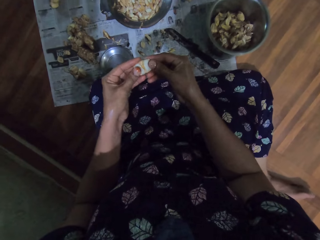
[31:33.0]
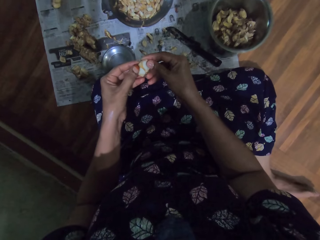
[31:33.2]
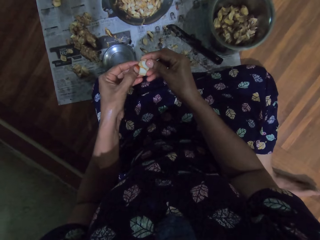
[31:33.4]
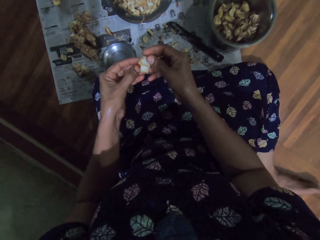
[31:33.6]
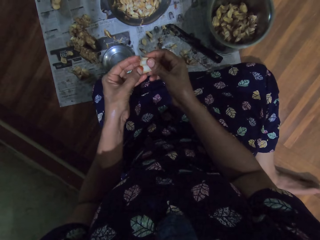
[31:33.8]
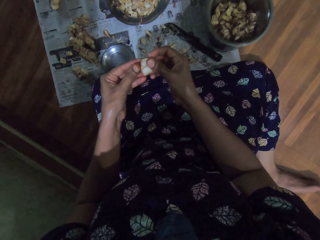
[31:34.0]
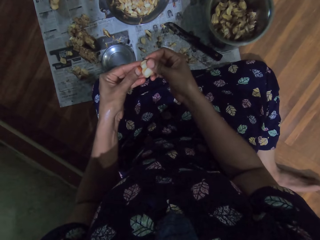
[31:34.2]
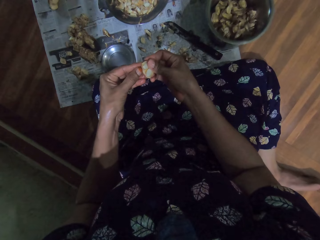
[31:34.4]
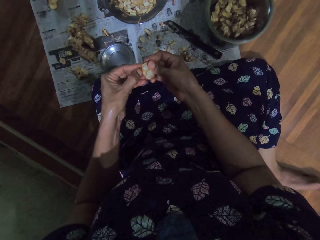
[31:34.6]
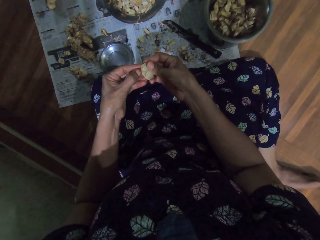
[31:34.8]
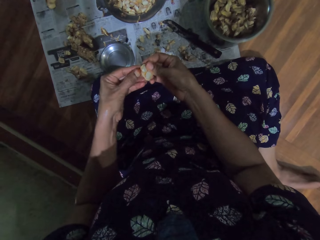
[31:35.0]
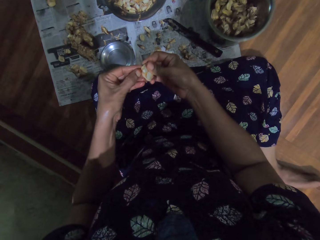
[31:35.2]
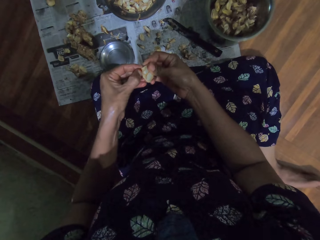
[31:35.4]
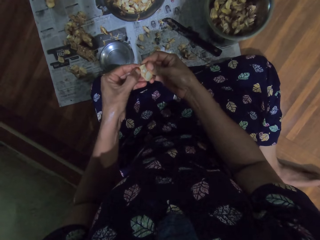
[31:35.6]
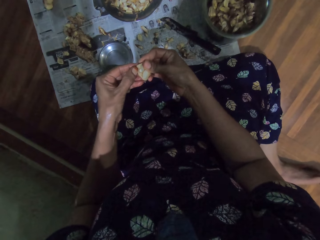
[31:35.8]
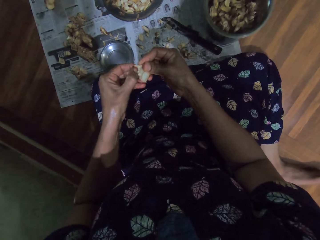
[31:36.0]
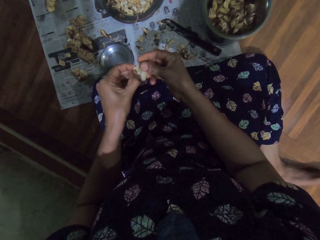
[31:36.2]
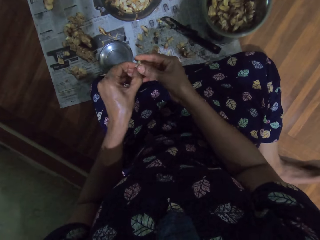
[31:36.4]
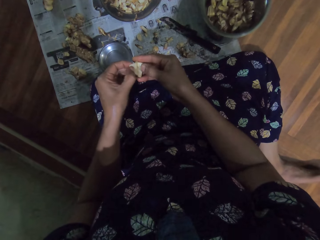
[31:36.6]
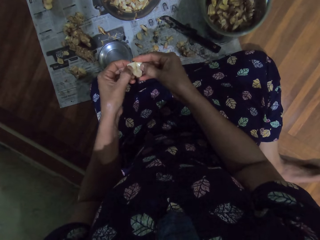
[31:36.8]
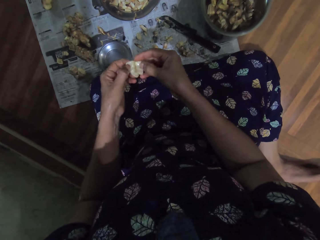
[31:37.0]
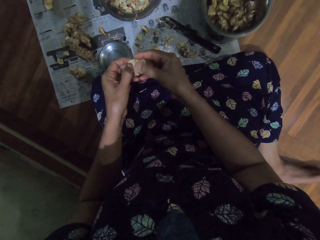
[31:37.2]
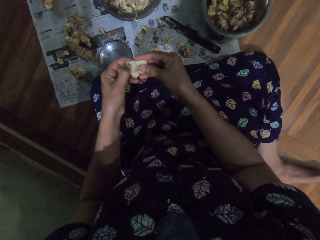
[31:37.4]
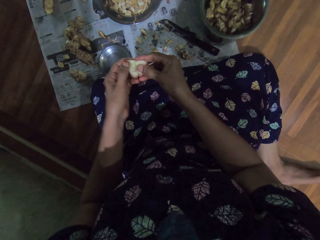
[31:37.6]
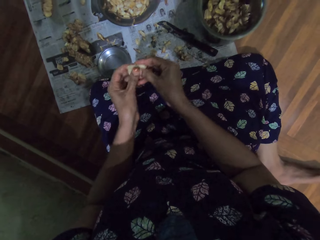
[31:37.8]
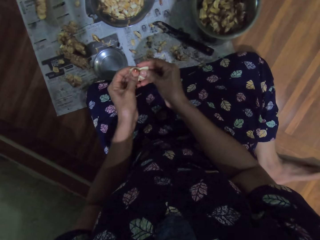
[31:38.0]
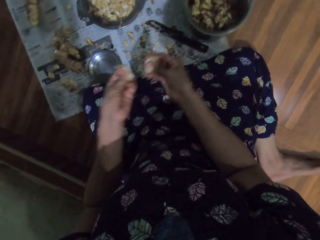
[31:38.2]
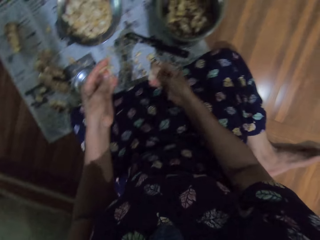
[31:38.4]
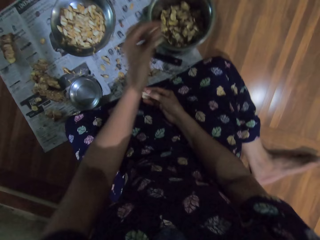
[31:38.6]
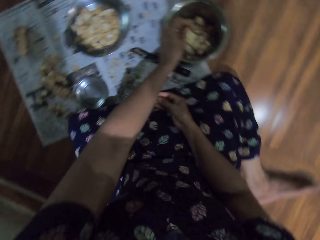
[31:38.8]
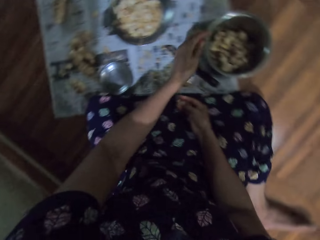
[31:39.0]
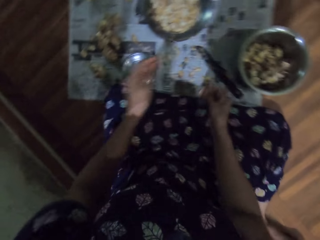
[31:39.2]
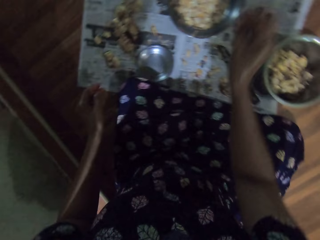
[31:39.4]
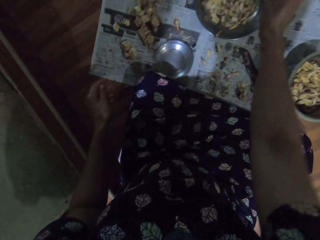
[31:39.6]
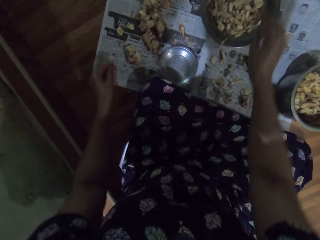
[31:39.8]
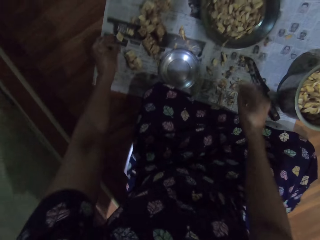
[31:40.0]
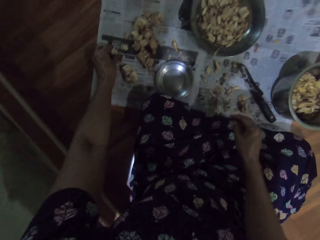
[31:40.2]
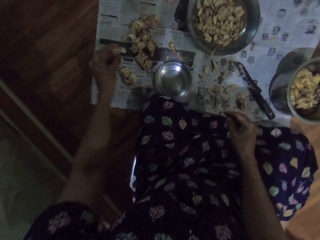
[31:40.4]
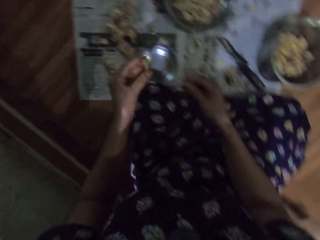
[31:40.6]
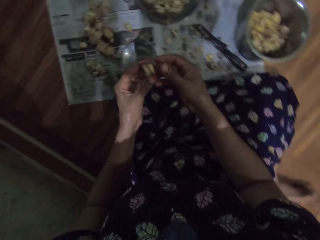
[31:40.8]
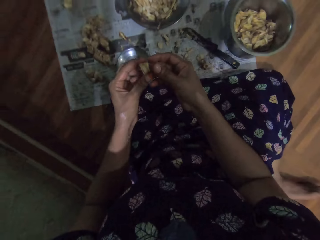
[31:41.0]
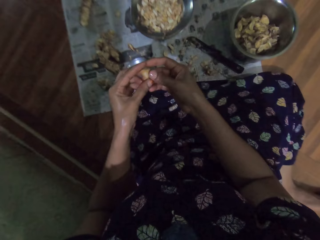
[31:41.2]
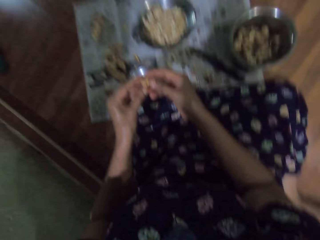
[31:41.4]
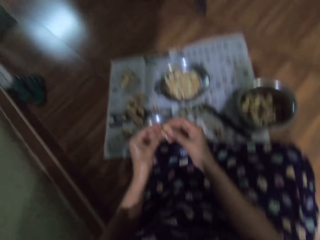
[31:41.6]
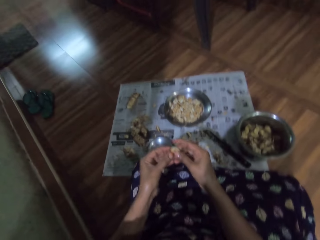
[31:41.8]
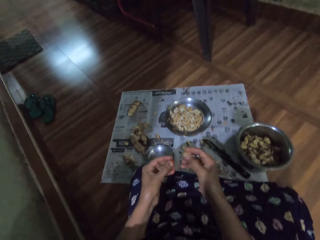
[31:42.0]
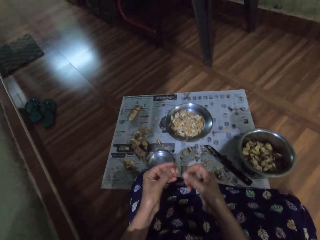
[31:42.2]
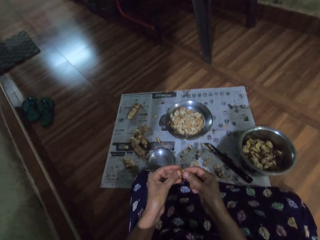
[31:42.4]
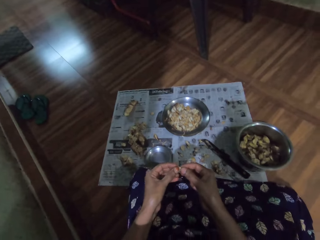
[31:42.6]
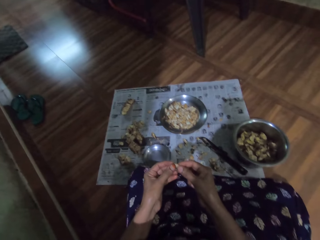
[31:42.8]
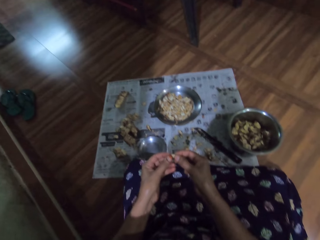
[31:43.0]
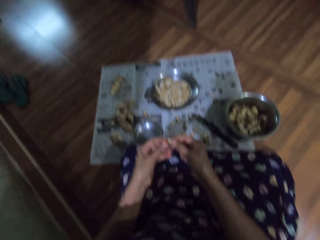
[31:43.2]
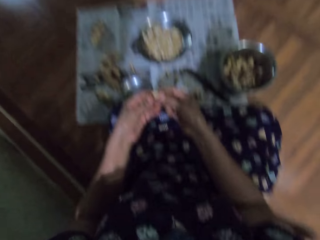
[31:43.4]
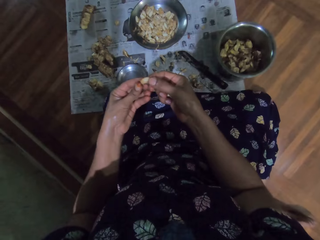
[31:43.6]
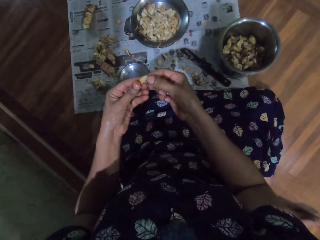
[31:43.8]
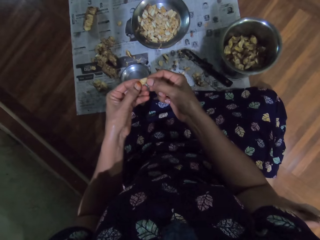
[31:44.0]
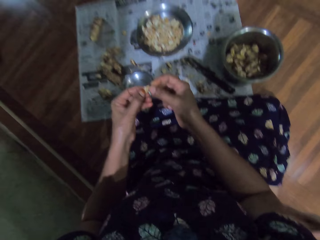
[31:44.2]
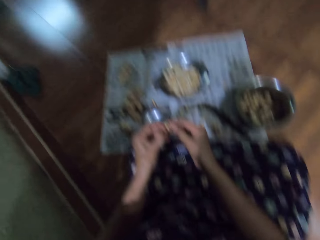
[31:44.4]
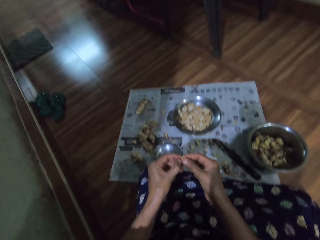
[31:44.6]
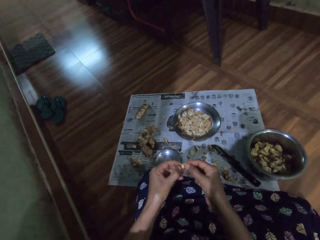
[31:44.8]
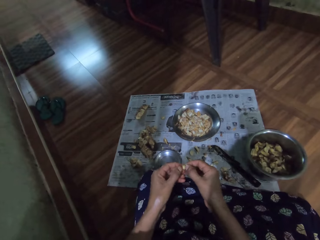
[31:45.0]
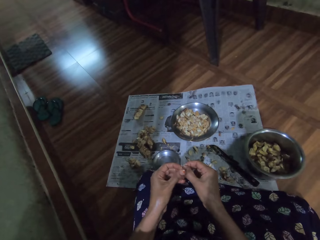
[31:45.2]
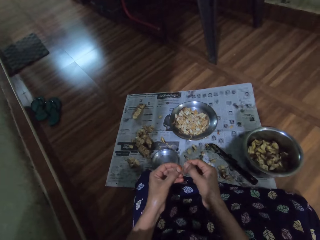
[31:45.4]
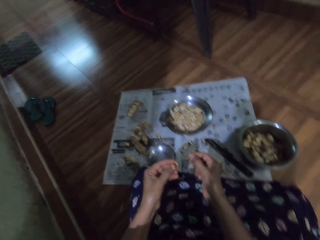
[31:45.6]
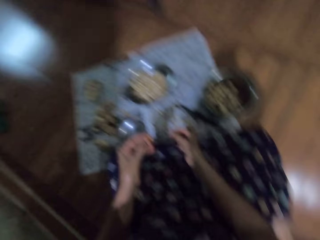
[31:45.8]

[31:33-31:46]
The camera wearer peels skin off garlic with her hands. She drops the garlic in her left hand in the bowl. She drops the garlic in her right hand in the plate. She picks garlic from the paper with her left hand. She peels skin off the garlic with her hands.

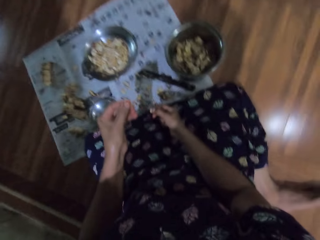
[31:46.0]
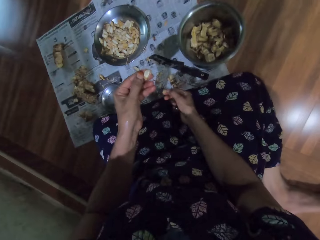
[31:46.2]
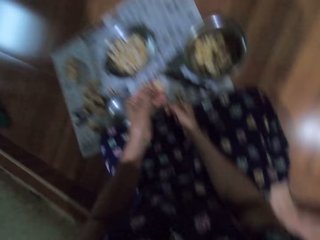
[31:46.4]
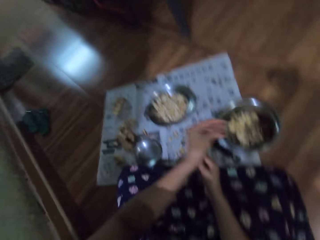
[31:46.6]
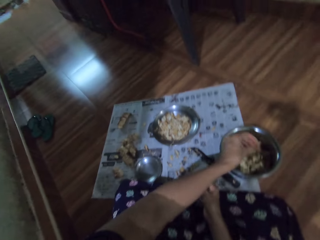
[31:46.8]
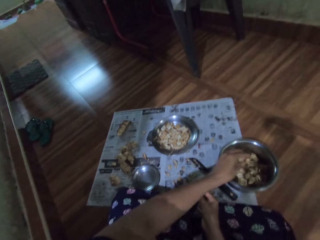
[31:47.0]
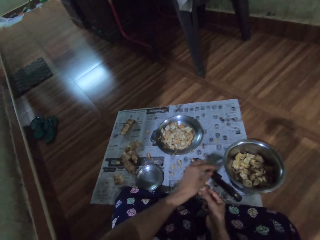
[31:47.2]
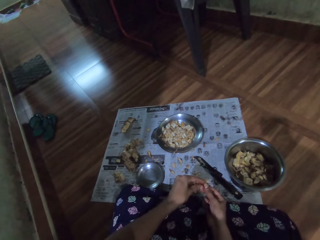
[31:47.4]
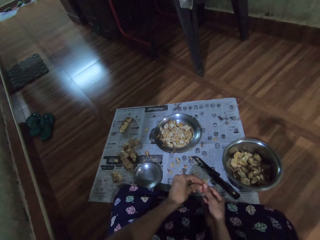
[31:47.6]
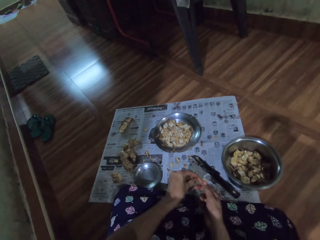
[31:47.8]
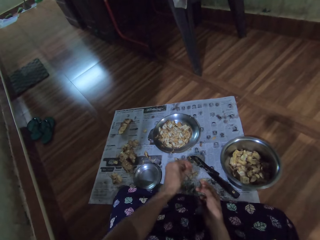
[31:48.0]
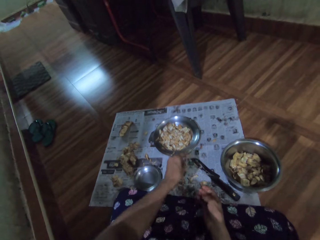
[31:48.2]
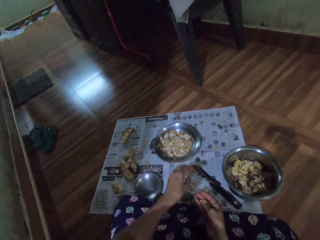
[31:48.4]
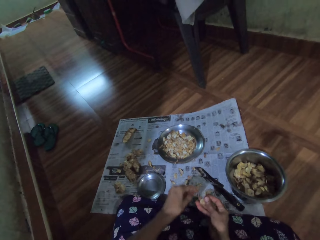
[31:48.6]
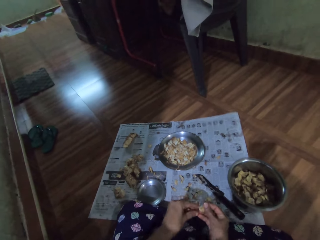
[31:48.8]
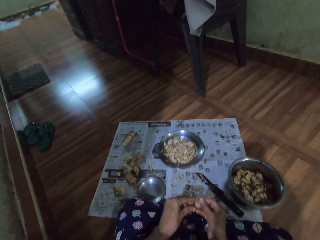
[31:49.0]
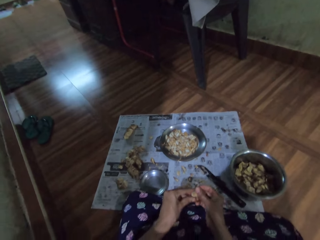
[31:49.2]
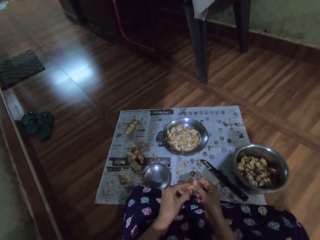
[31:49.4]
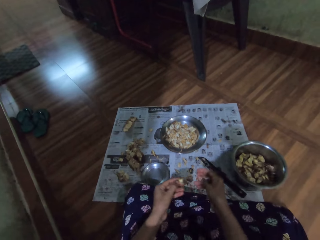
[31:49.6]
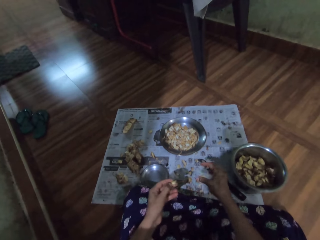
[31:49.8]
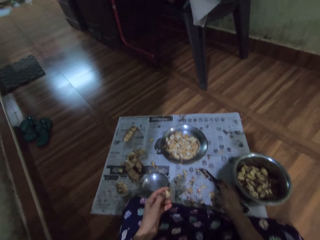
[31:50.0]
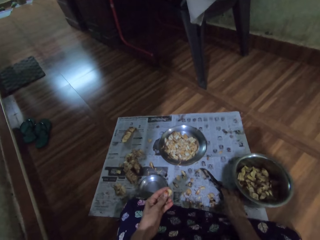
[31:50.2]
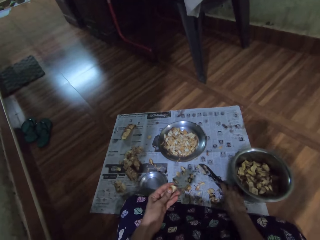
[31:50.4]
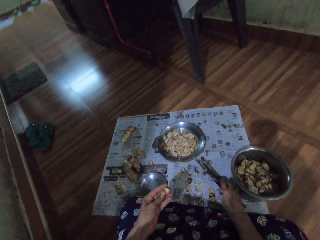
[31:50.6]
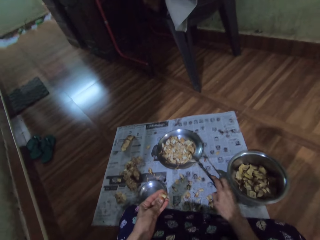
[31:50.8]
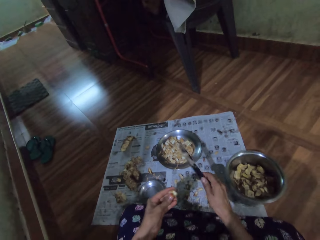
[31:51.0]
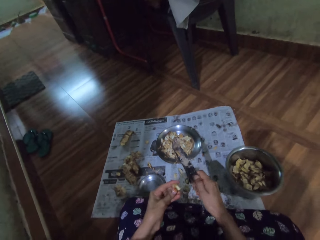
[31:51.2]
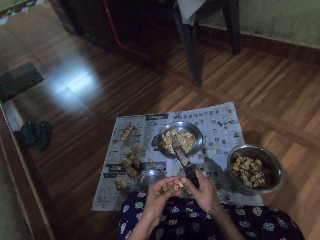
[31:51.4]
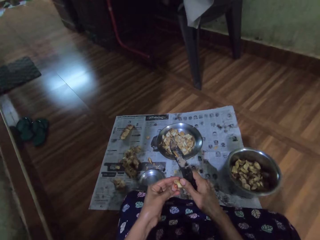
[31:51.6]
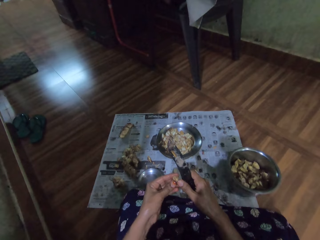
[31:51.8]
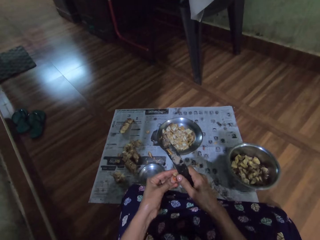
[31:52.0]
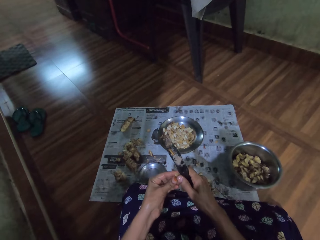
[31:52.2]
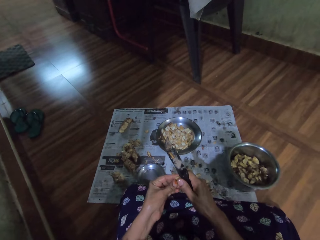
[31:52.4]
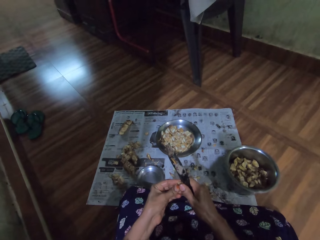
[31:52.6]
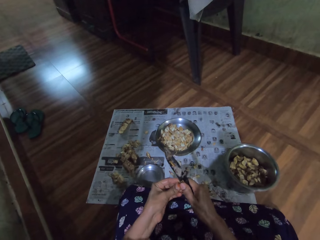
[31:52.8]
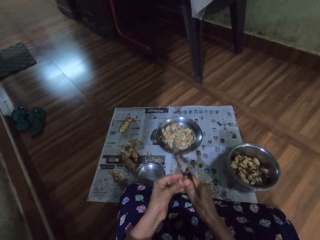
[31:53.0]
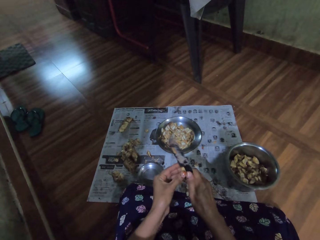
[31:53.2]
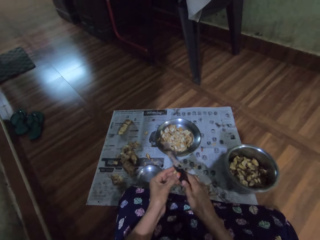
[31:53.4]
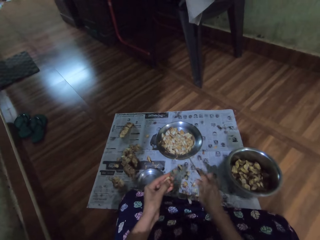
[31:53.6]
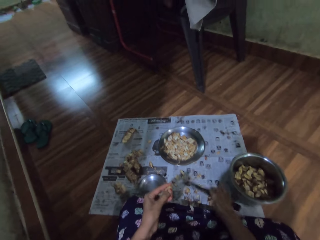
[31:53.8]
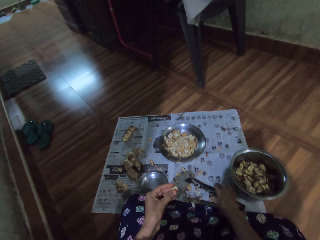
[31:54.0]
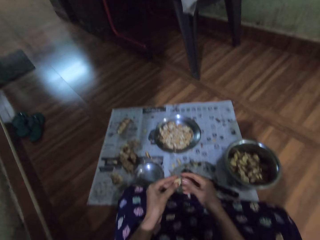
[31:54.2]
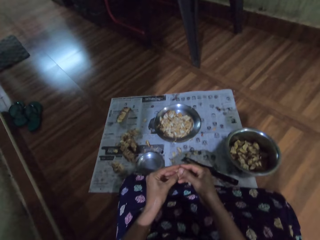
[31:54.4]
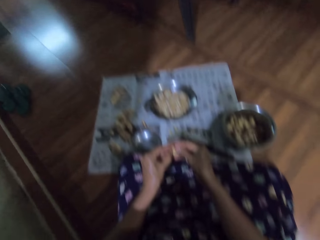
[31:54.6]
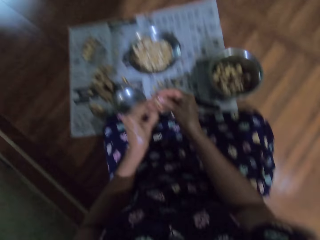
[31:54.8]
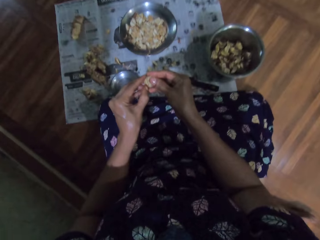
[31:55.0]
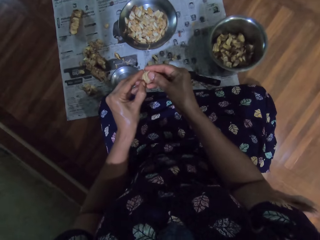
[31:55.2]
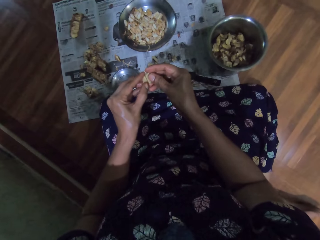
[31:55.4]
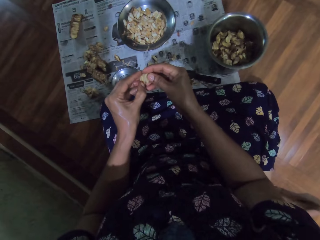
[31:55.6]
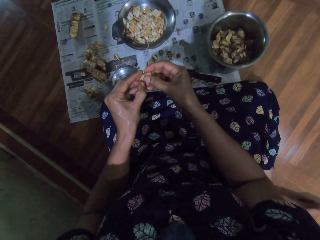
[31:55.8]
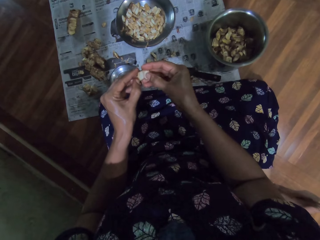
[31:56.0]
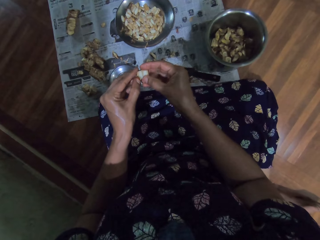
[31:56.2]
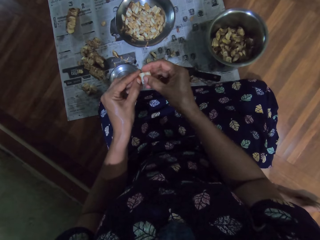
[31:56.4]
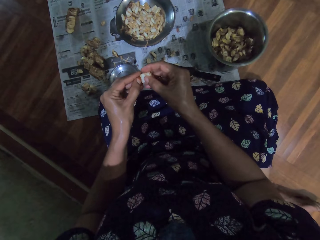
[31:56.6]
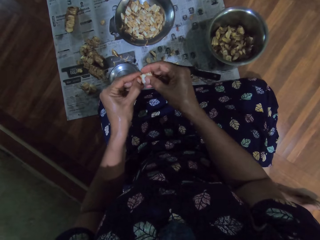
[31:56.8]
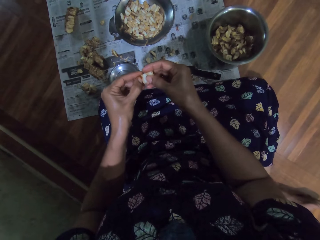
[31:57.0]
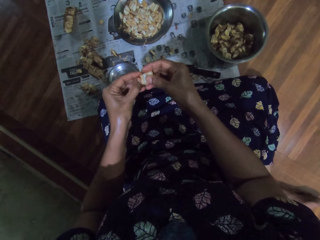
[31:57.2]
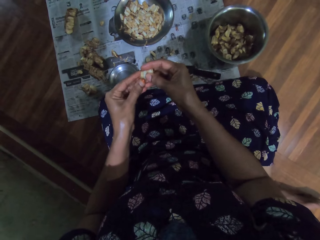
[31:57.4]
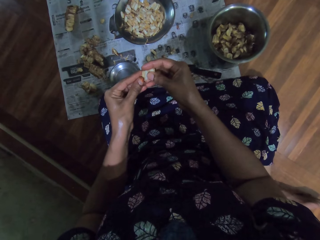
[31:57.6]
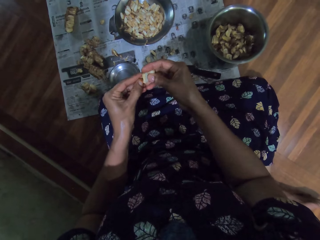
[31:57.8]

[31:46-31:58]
The camera wearer drops the jack fruit seed in the plate with her left hand. She peels the jack fruit seed or ginger with the hand. She passes the jack fruit seed from her right to left hand. She throws the outer cover down. She peels the ginger with the hand. She picks up the knife from the floor with her right hand. She slices the jack fruit seed with the knife in her right hand. She drops the knife on the floor with her right hand. She peels off the aril of the jack fruit seed with both hands.
